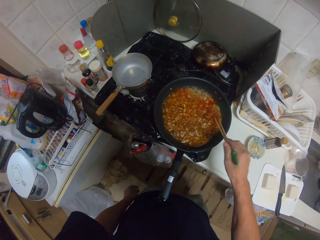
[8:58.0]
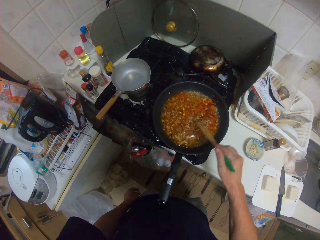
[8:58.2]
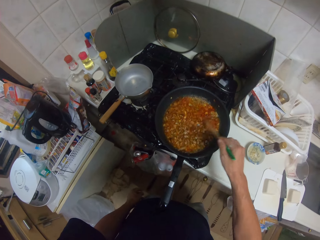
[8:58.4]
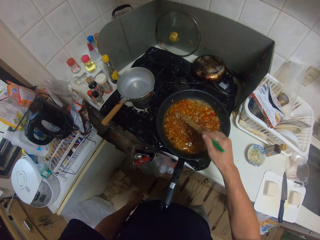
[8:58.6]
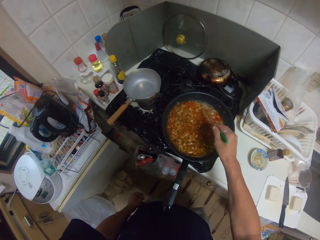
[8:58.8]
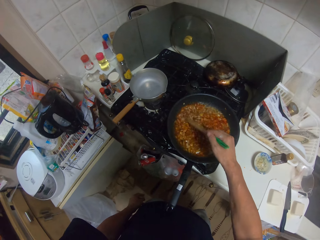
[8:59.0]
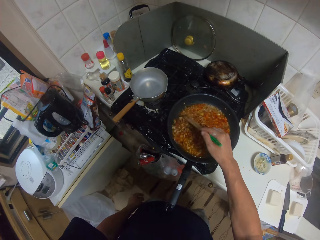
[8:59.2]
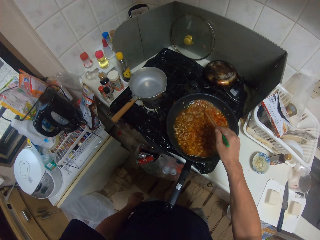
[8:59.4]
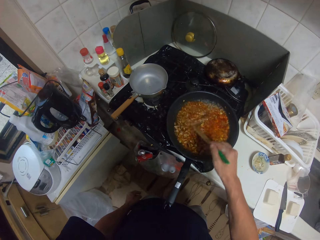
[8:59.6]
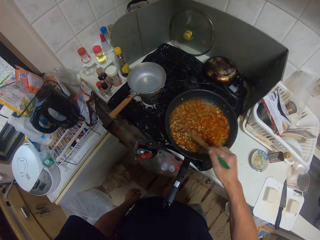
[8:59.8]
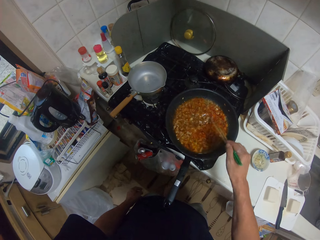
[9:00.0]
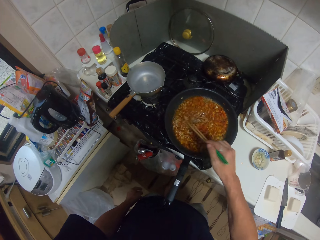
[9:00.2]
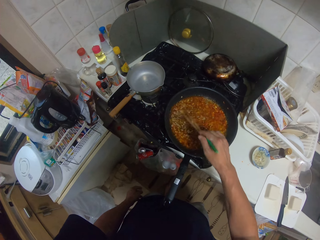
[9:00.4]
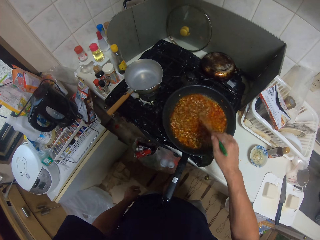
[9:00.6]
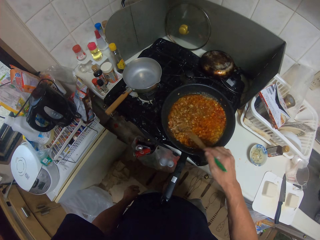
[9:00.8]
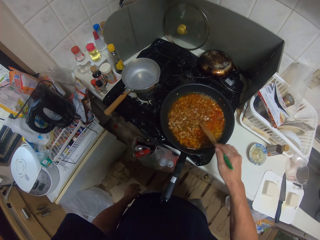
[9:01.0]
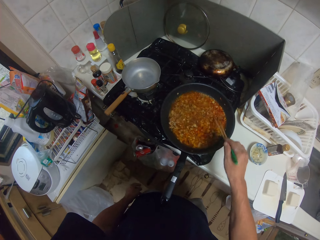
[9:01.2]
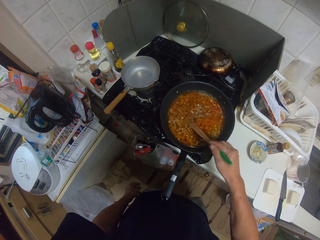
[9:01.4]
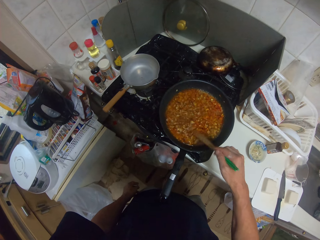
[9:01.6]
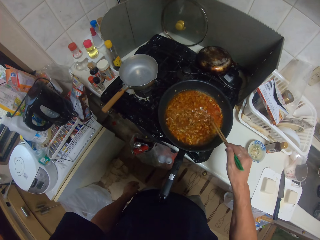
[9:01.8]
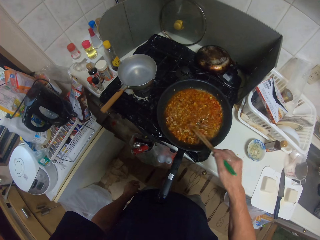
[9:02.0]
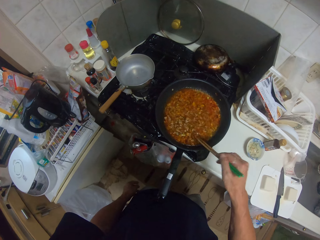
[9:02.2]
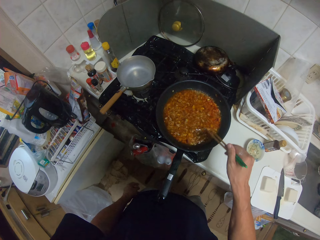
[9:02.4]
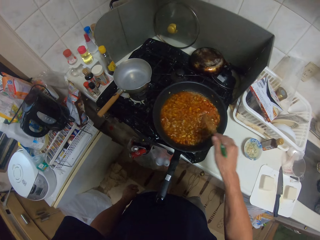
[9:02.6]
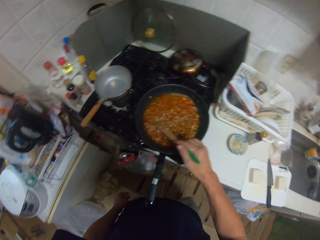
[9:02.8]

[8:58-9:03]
The camera wearer stirs something.

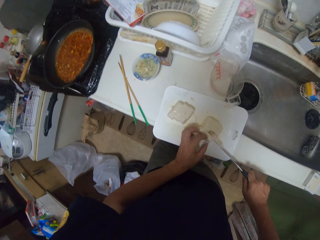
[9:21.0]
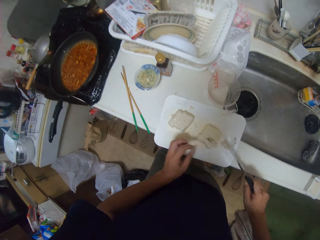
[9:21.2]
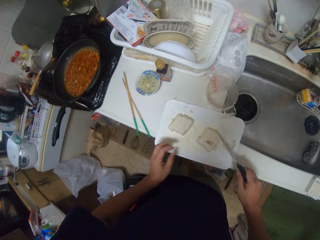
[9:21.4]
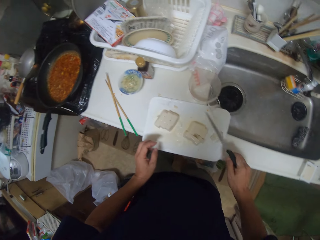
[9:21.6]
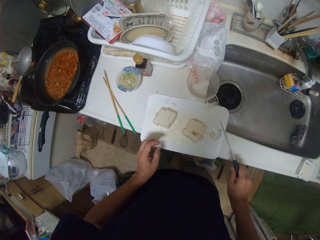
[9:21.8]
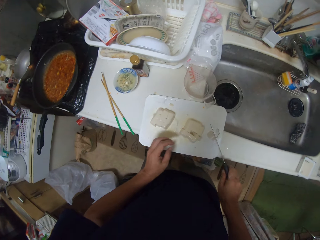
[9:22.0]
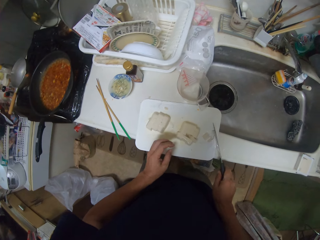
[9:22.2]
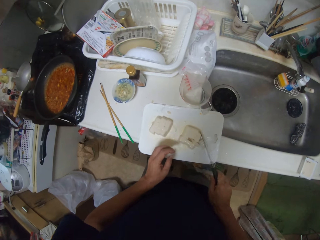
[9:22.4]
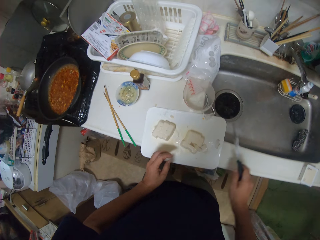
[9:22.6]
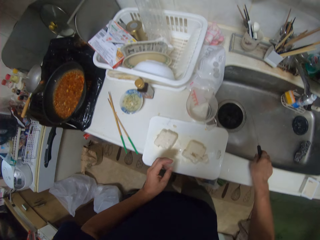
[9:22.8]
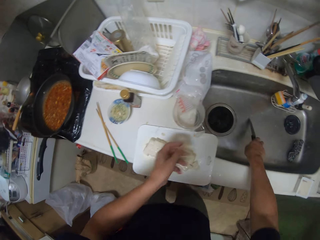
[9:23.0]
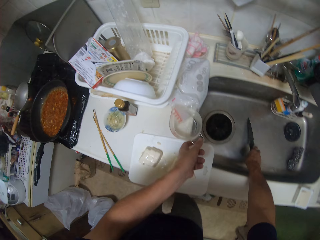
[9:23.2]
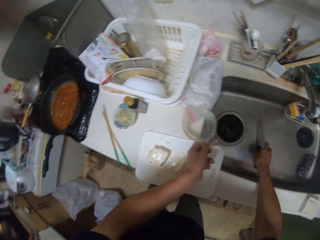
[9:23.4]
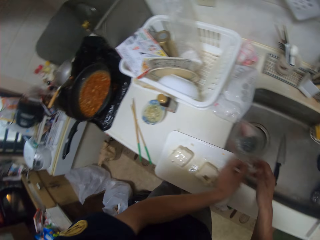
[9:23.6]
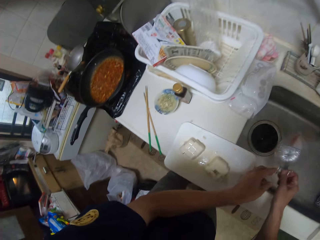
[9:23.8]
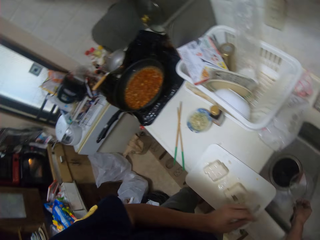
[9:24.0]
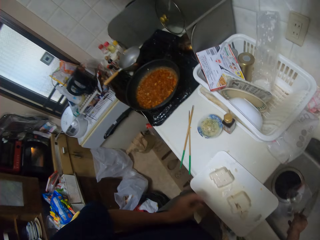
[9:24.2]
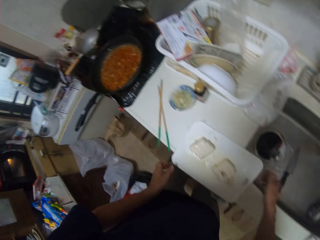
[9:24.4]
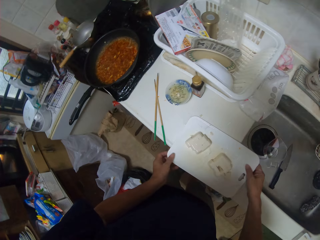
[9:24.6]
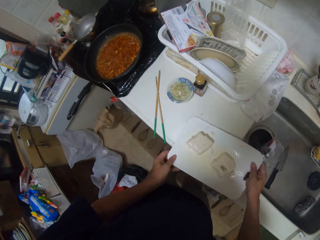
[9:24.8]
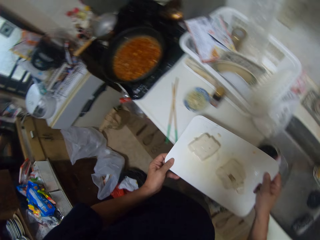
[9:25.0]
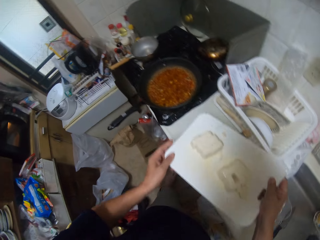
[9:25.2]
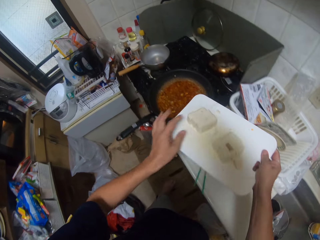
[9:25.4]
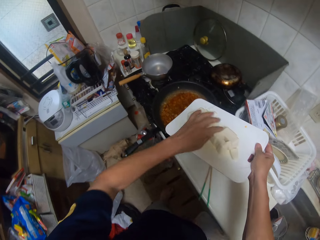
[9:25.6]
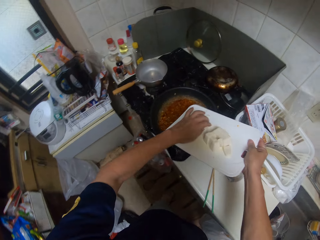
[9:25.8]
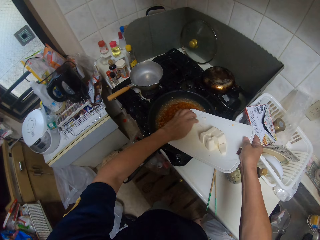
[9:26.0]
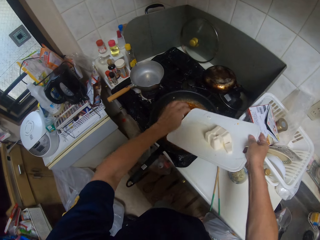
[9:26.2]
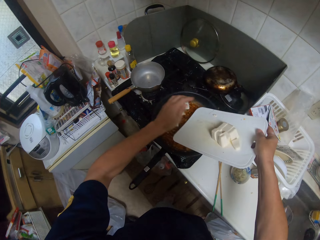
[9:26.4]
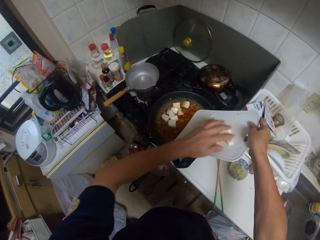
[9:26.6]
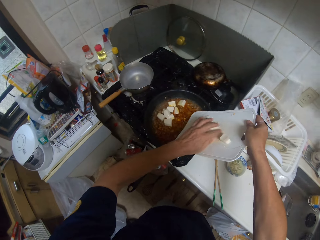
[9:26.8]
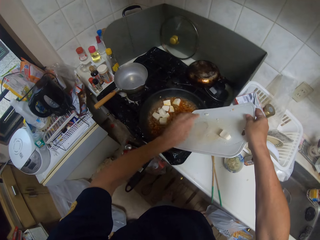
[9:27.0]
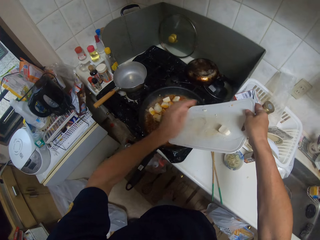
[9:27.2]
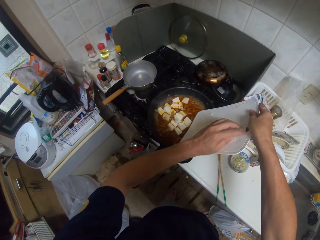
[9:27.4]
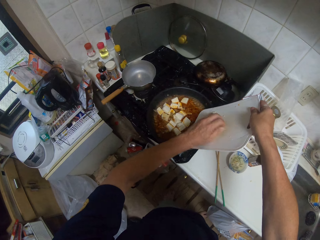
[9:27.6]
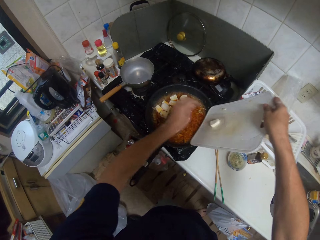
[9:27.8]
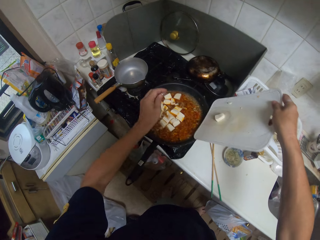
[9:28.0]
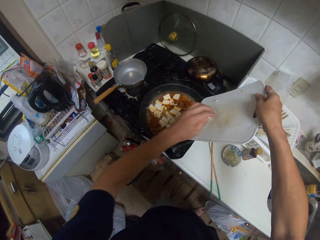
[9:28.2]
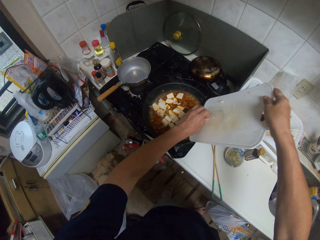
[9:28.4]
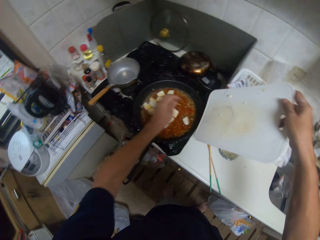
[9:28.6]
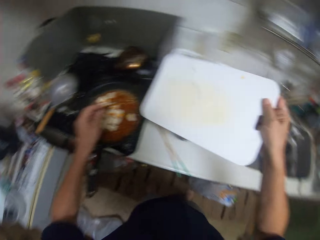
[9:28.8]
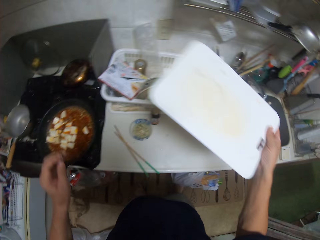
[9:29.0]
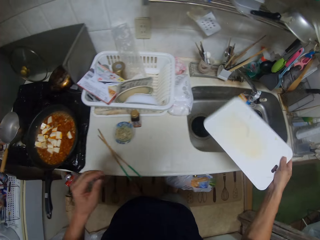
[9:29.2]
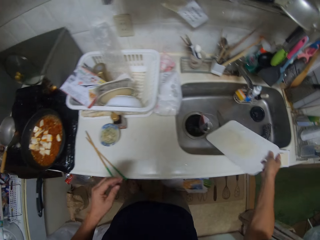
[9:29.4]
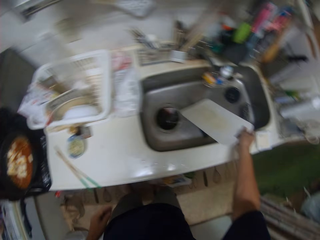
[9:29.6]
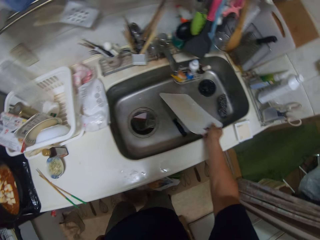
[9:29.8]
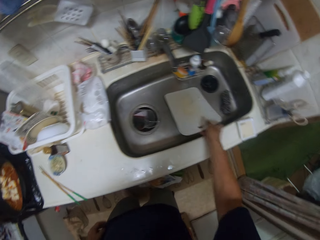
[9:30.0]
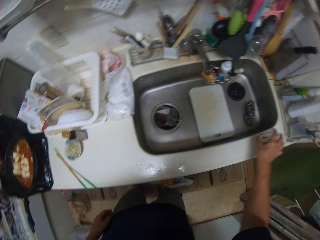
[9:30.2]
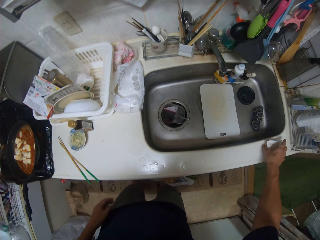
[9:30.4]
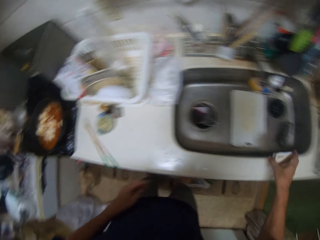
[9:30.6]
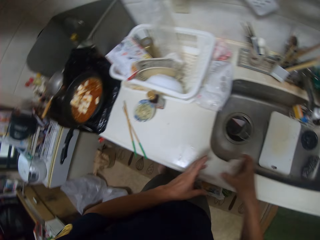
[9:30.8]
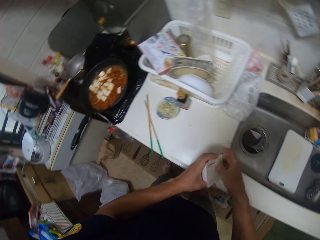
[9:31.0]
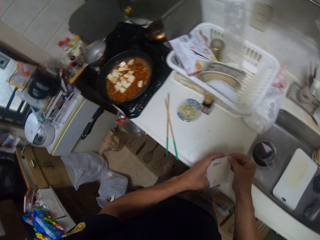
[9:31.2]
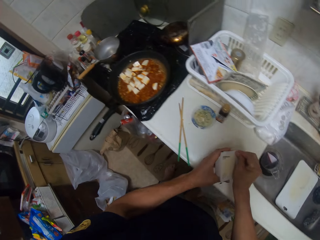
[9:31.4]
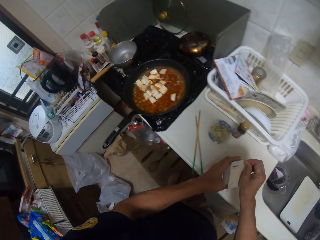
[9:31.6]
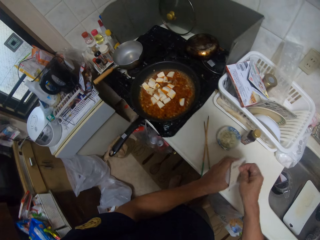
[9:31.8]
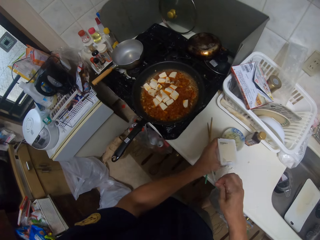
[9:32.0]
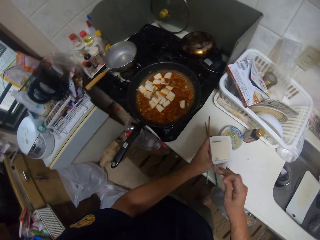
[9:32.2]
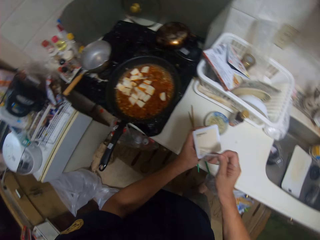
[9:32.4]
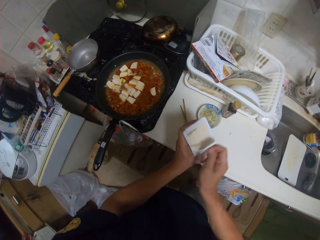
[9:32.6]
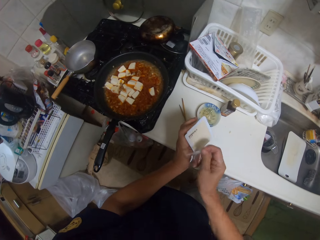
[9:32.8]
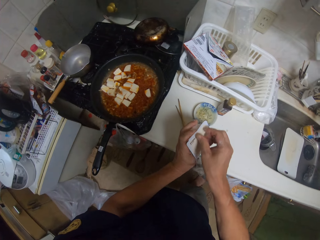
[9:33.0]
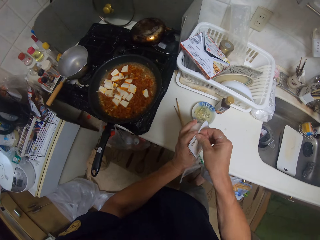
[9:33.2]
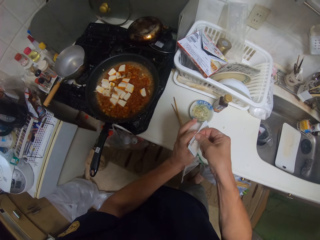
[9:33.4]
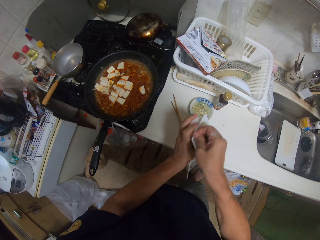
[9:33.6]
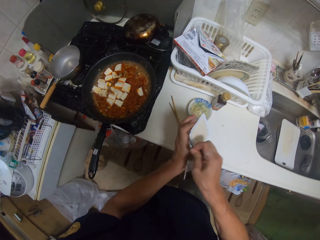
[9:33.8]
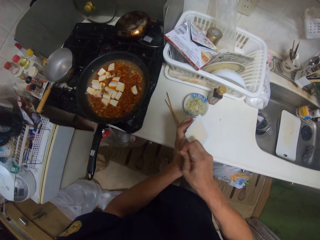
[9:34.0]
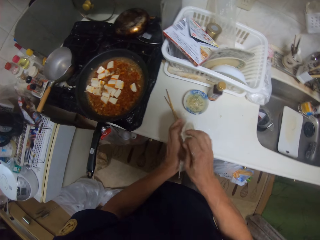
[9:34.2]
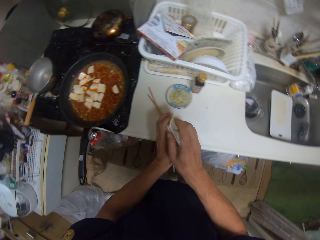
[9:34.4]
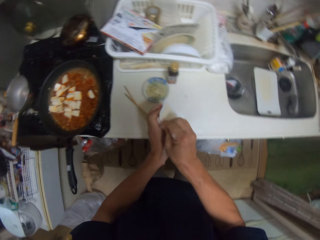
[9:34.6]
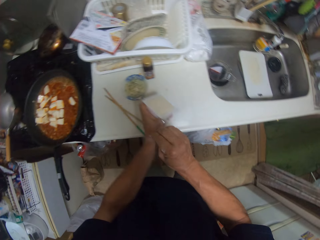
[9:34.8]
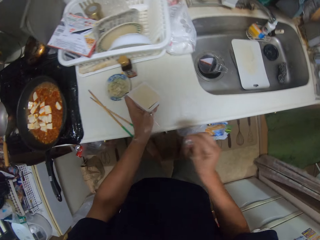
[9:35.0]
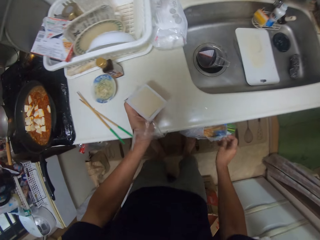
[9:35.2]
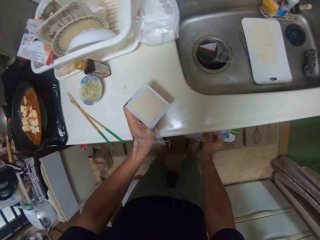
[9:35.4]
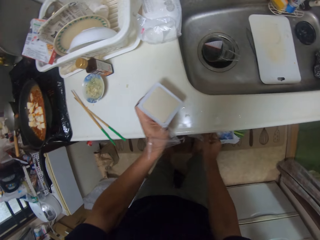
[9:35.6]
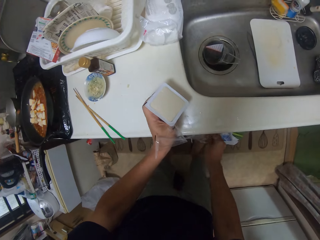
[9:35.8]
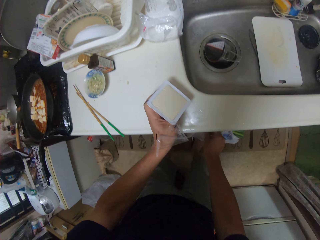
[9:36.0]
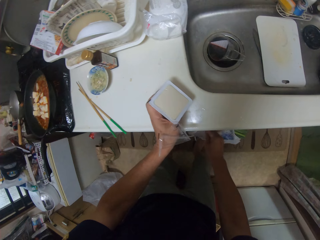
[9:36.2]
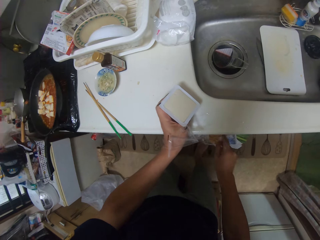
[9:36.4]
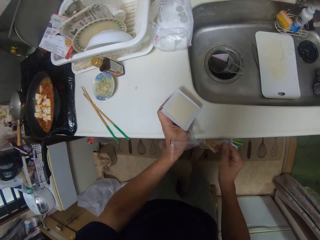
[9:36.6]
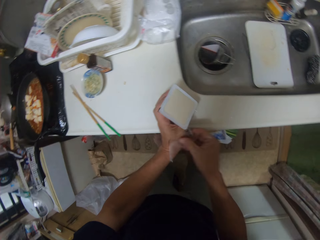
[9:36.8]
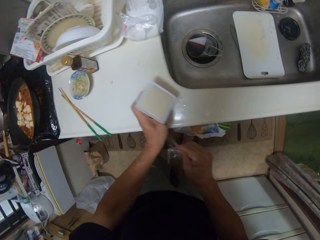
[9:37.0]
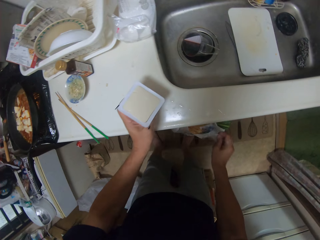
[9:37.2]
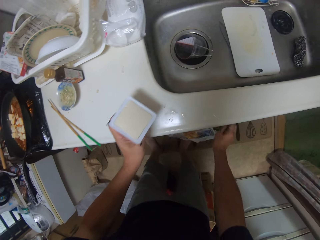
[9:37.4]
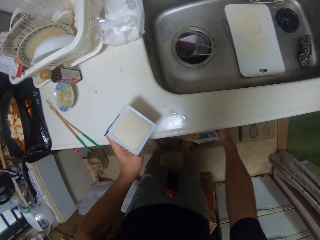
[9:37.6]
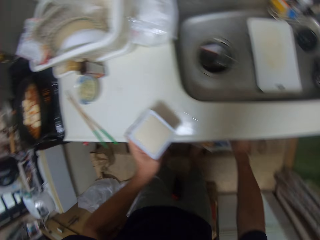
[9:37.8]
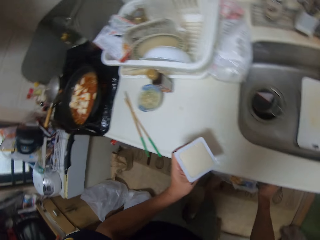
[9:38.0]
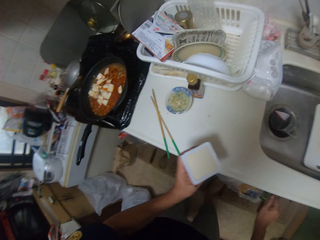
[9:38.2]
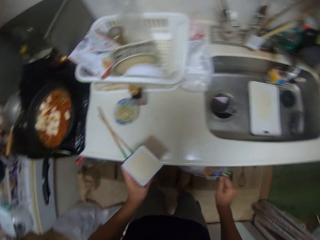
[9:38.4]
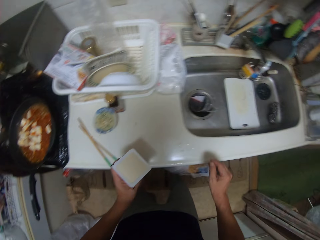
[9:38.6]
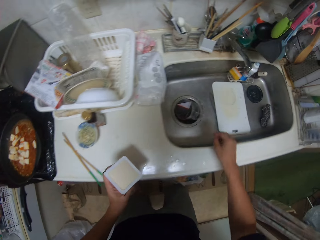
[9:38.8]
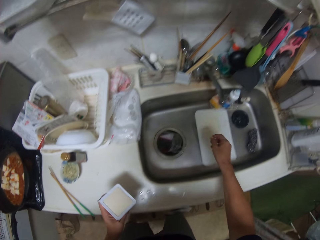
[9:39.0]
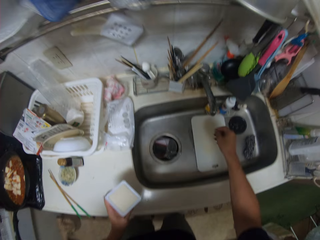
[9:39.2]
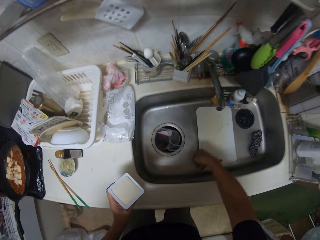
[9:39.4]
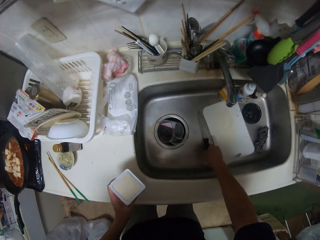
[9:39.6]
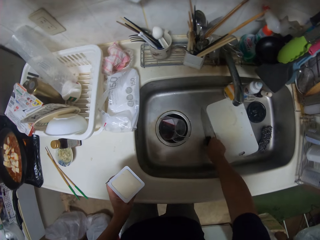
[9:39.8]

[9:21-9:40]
The camera wearer moves something with a knife on a chopping board. They put the knife in the sink. They pick up a jug on the countertop and put the jug in the sink. They pick up the chopping board on the countertop. They pour the cheese into the sauce with their hand. They turn around. They put the chopping board in the sink. They pick up a pack of cheese from the sink. They unseal the pack of cheese. They put paper wraps in the dustbin. They pull the paper wrap and put the paper wraps in the dustbin. They look around the kitchen. They move the chopping board in the sink.
